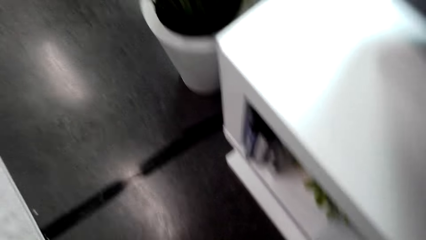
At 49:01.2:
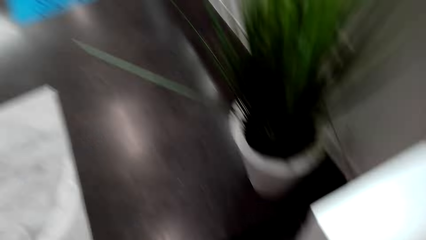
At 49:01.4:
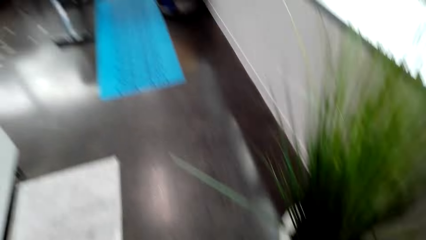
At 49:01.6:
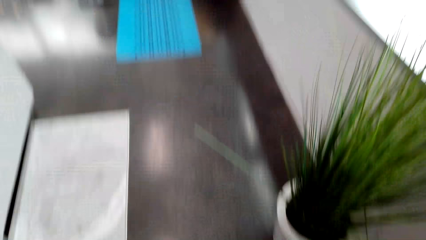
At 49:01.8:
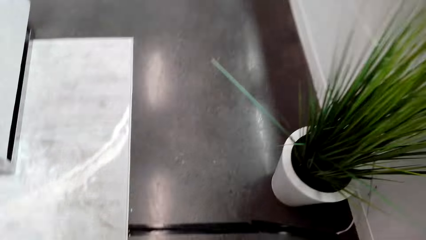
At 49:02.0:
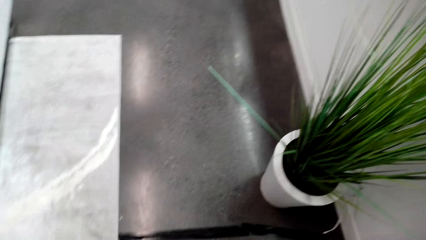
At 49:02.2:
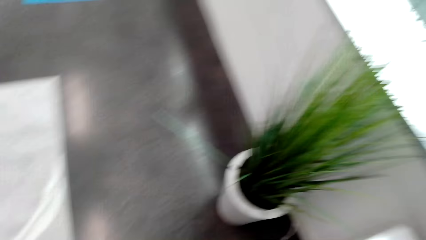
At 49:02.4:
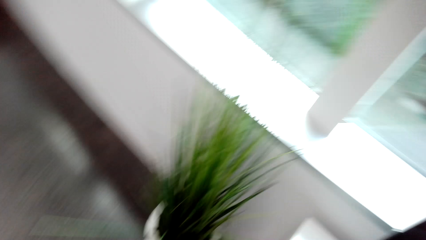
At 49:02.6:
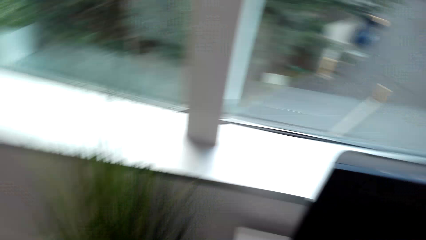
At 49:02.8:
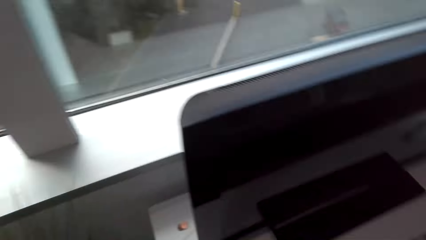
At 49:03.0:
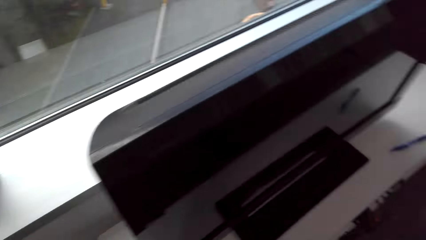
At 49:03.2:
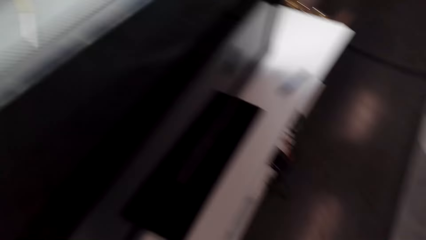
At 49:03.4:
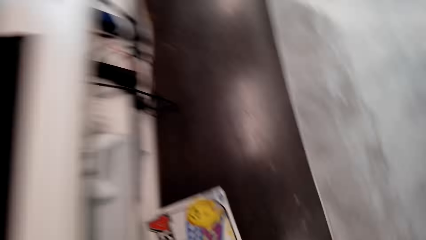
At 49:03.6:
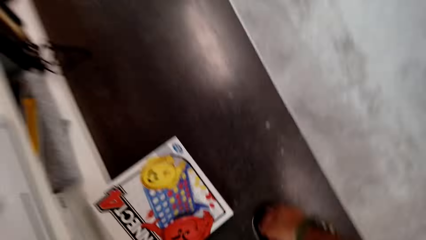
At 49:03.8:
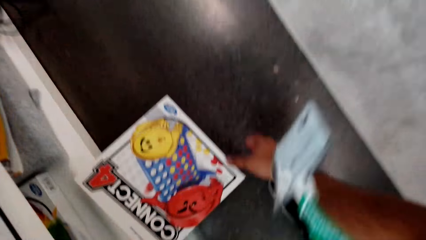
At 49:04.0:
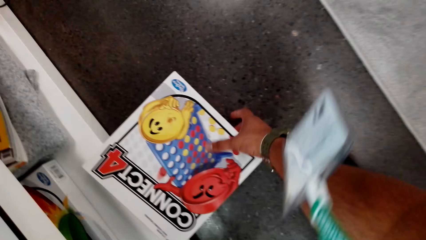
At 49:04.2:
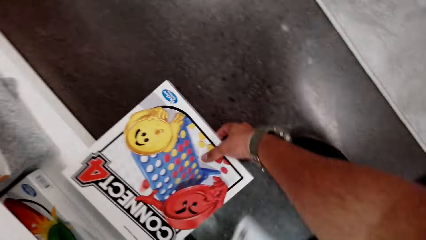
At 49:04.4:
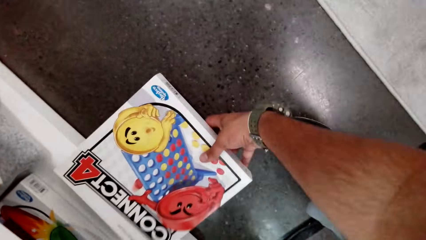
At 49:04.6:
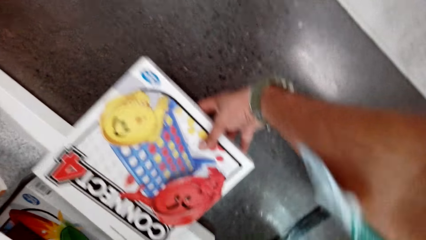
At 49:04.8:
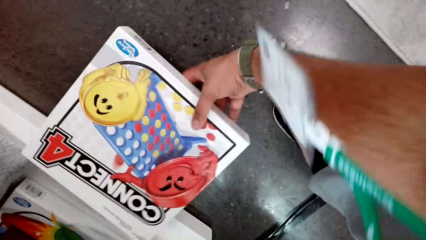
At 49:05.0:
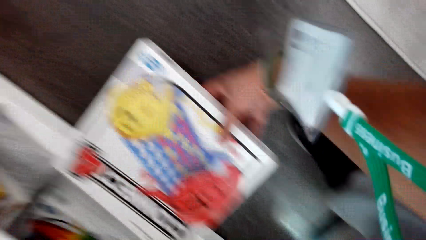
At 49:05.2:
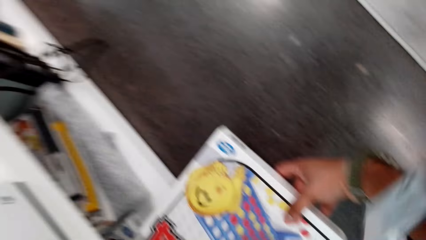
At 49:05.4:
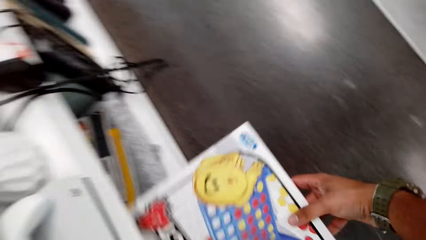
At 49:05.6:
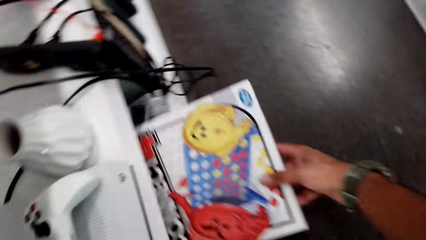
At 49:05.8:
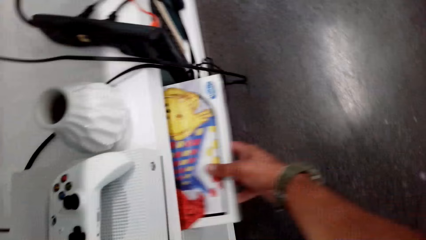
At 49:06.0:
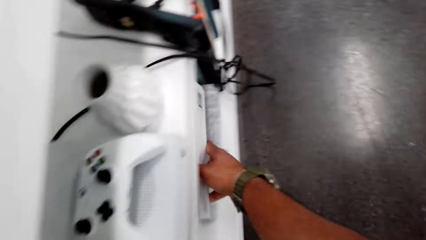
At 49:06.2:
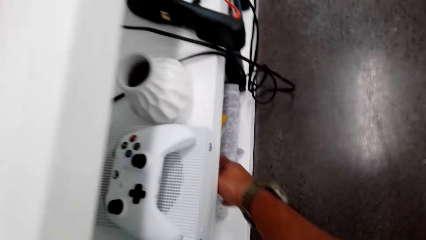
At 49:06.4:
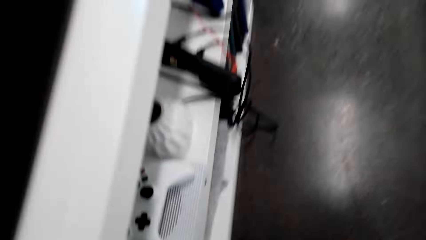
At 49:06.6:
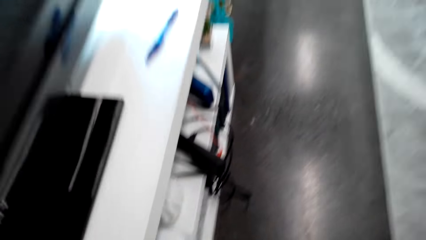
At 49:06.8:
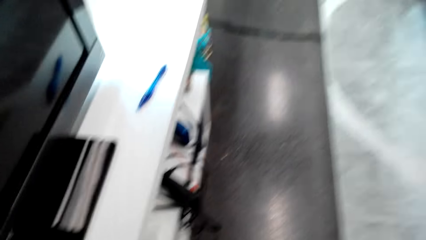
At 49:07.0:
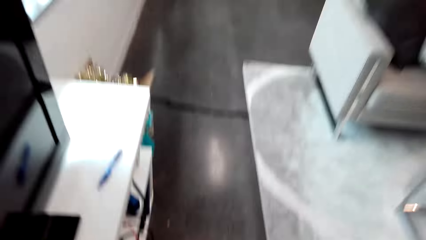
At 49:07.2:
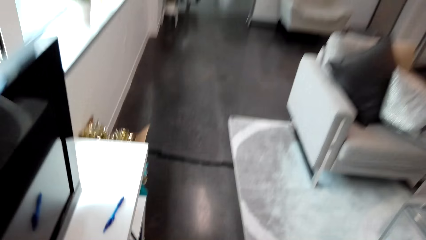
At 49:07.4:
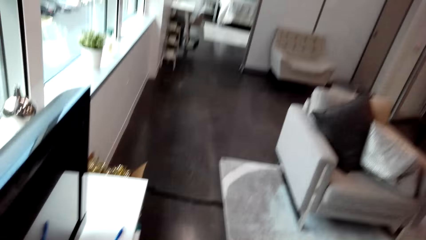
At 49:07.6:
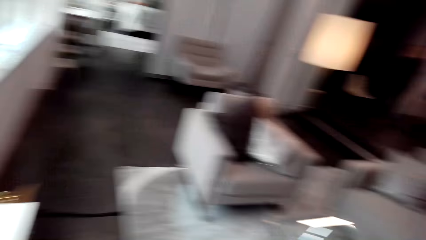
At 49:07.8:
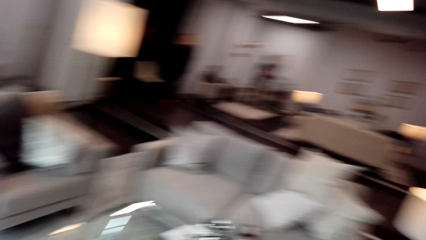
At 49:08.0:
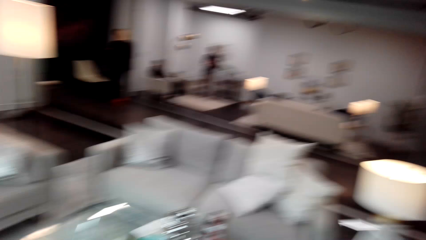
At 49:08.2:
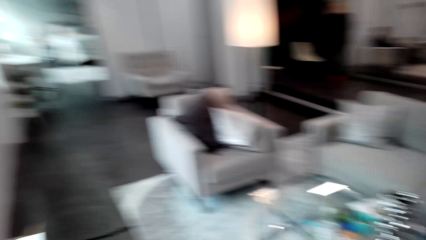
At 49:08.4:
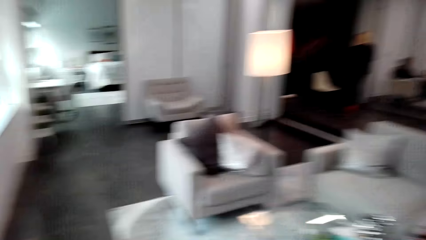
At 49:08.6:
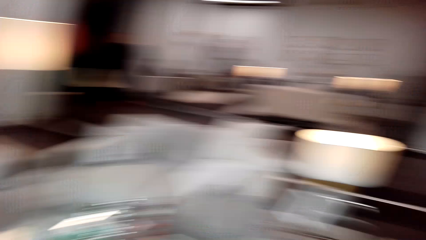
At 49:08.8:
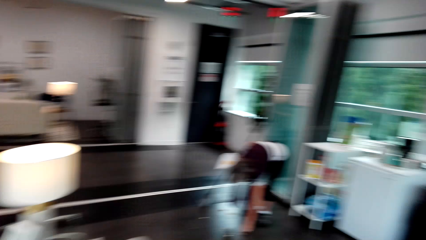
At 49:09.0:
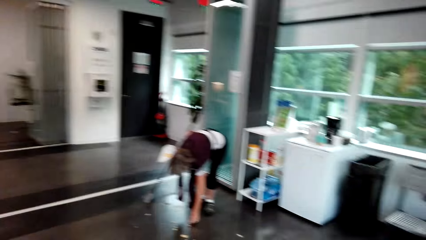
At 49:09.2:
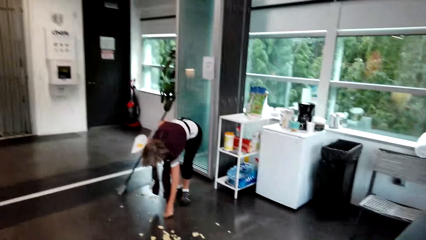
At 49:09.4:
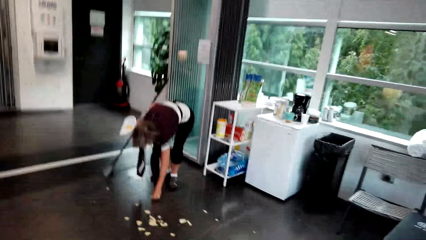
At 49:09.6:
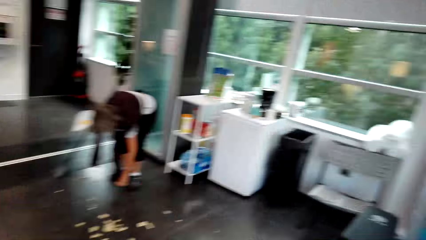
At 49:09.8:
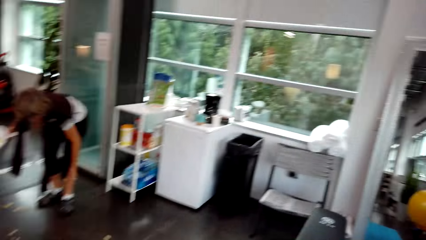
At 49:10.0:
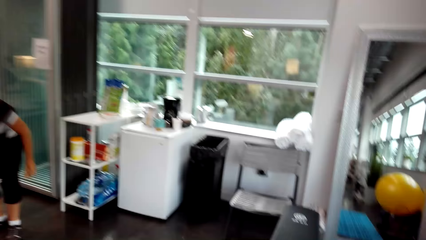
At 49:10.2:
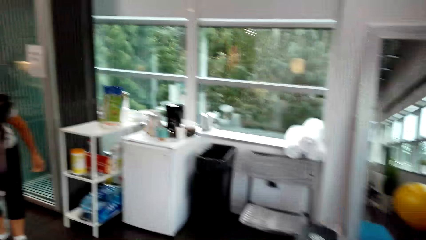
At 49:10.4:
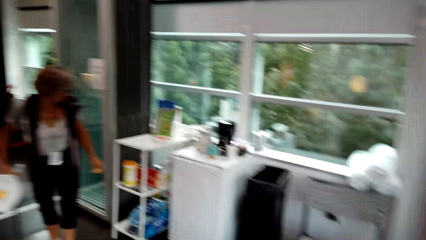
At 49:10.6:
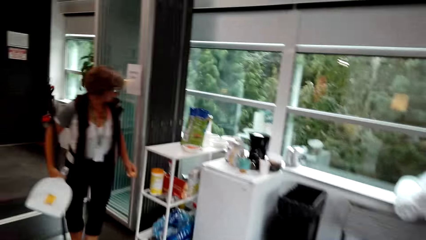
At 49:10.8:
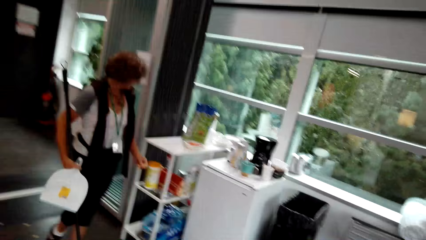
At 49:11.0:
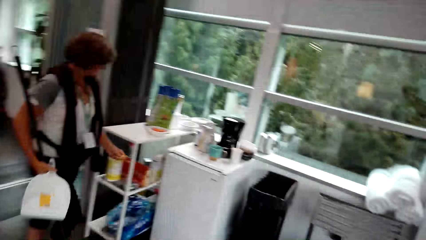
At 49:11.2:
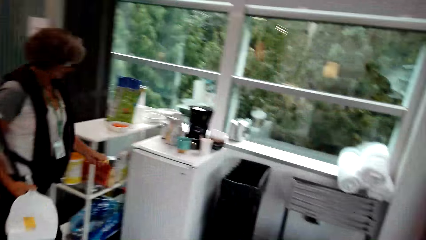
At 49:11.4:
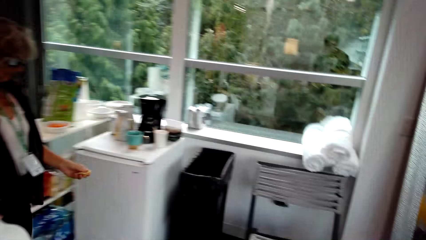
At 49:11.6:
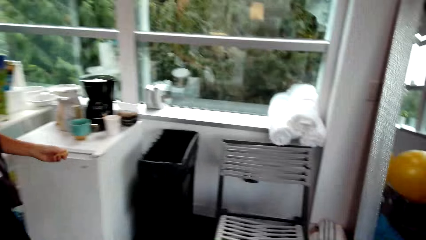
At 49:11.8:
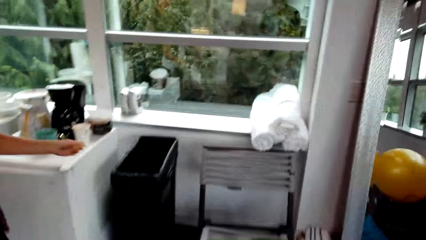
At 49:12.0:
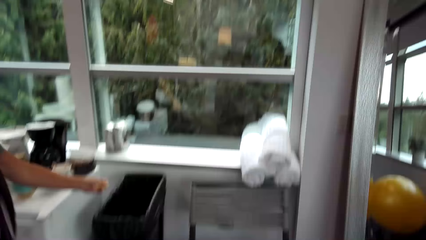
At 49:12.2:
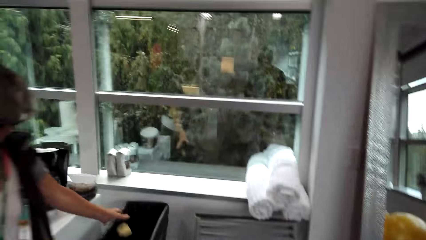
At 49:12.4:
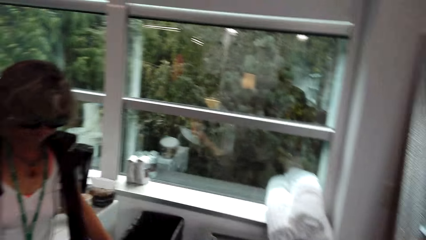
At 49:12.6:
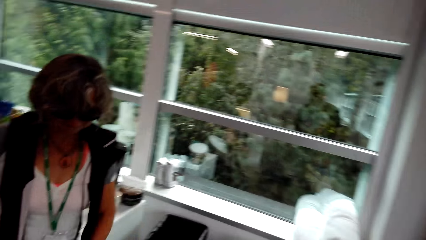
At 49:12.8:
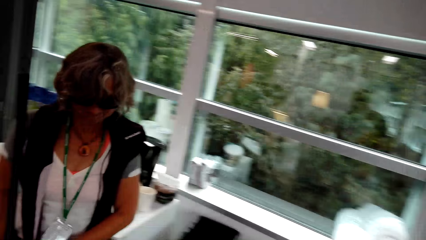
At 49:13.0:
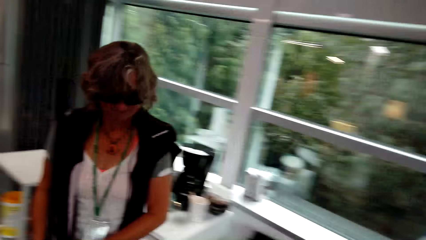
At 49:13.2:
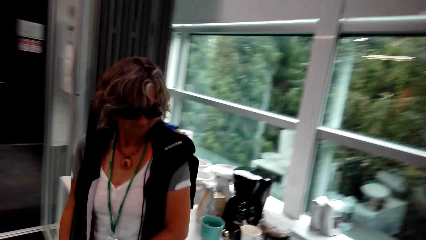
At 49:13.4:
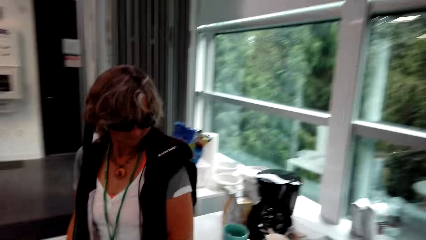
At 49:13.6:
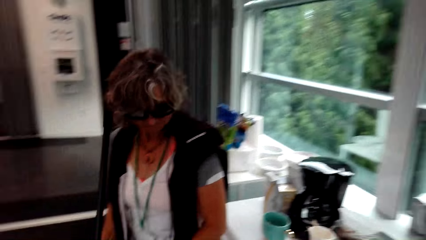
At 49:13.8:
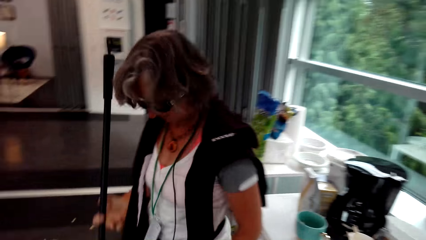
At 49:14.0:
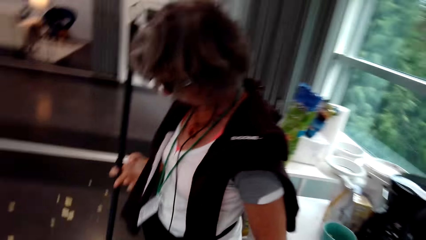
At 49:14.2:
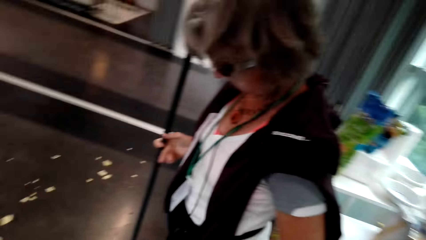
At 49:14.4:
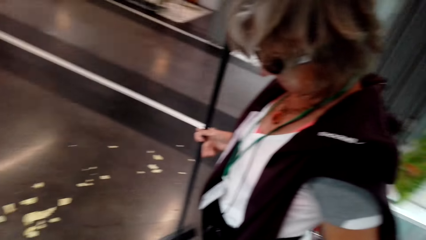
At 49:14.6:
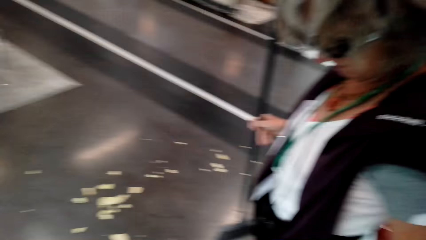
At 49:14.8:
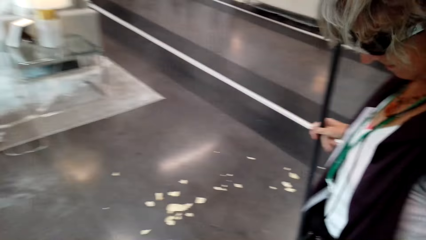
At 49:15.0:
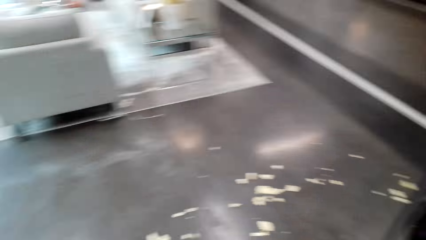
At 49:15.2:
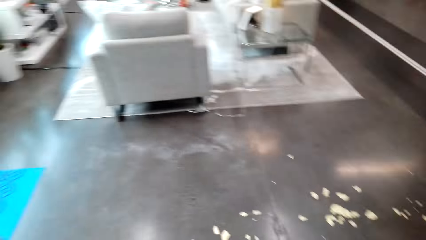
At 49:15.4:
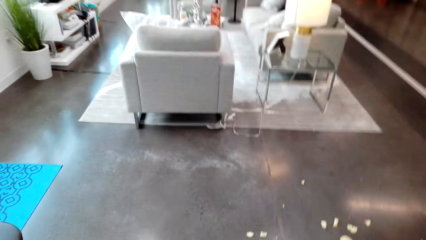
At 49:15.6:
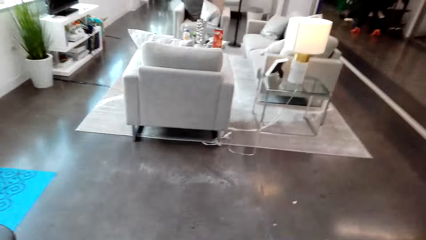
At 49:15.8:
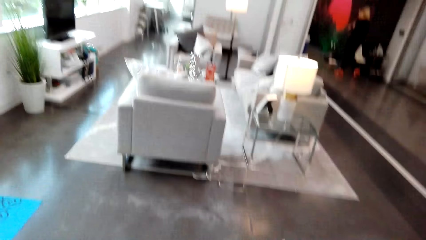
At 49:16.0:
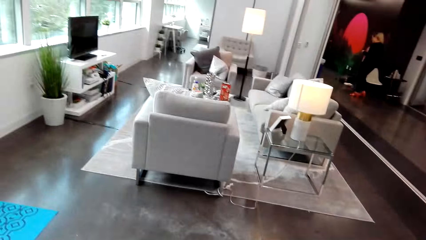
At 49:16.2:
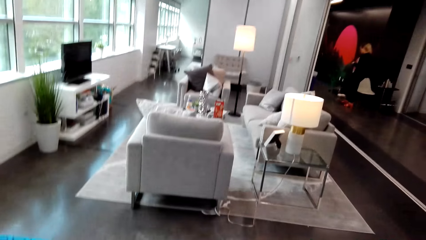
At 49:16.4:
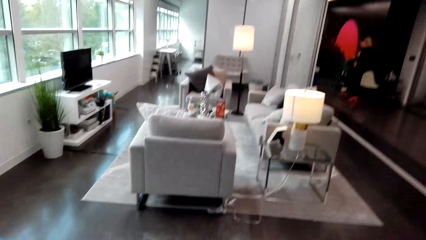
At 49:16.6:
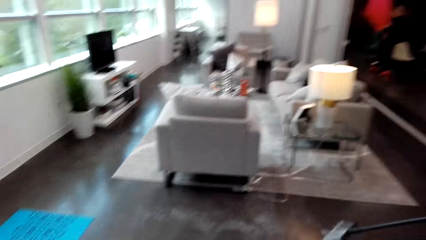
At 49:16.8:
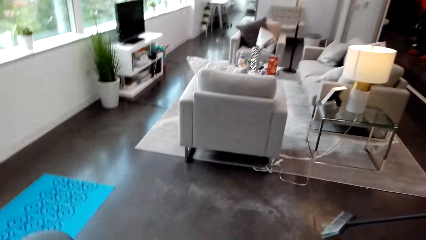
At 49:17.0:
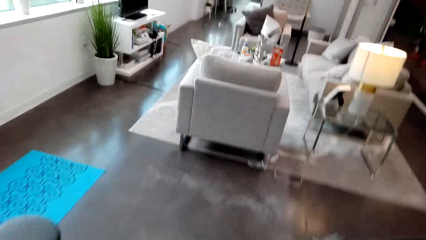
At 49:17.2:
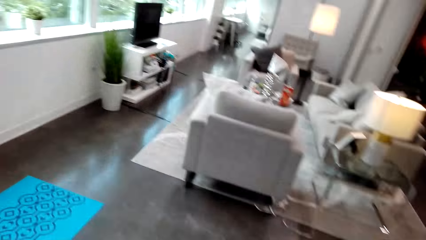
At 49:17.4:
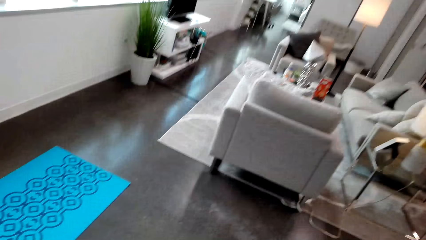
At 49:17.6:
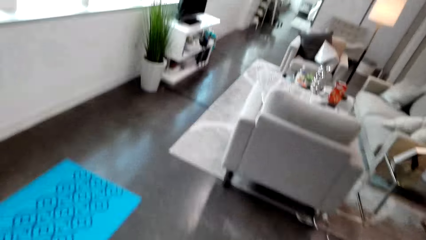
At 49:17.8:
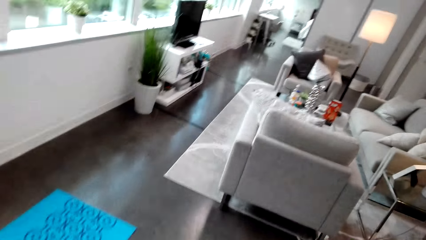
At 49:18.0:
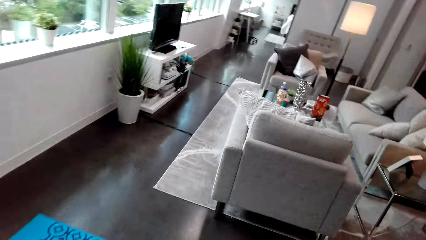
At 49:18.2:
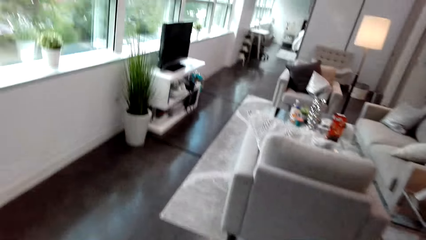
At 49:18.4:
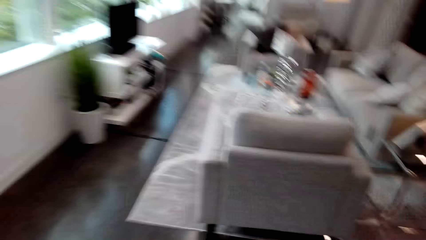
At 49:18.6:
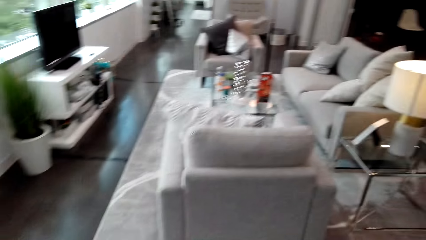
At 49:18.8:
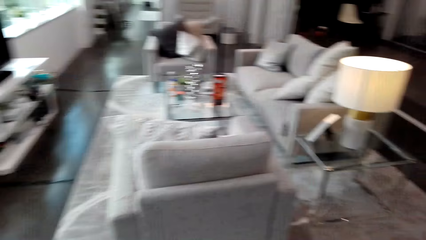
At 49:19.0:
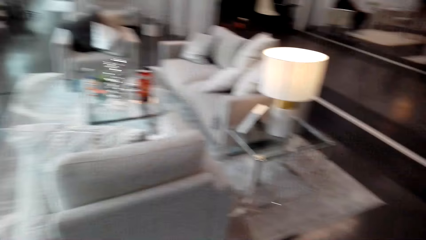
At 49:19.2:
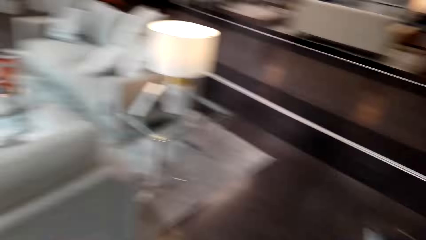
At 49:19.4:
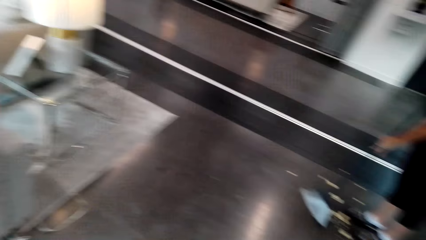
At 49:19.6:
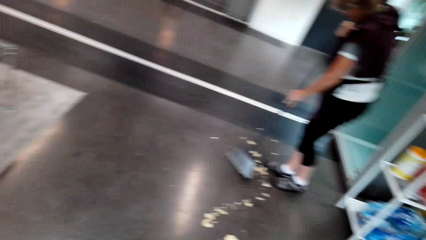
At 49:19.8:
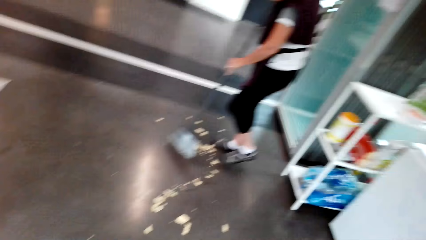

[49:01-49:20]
The camera wearer turns around. They turn around again. They pick up a connect 4 box. They put the connect in the furniture. They walk around the room. They turn around. A lady picks up something. The camera wearer walks in the room, looks around and dialogues with the lady. The lady puts the object on the bin. The camera wearer looks around. They dialogue with the lady. The lady holds a broom. The camera wearer looks around. They walk in the room.
